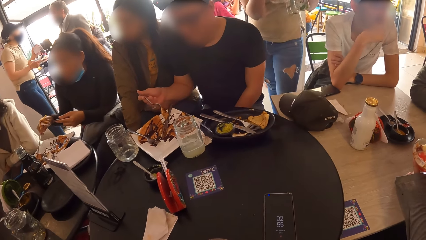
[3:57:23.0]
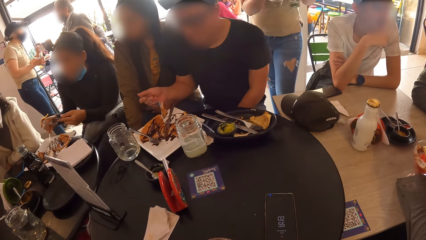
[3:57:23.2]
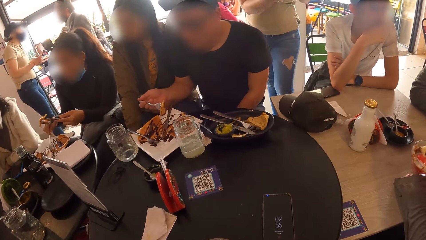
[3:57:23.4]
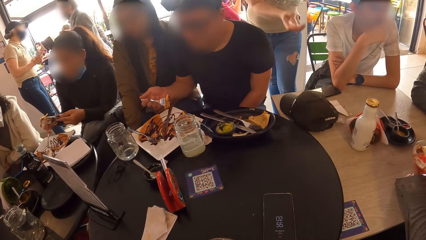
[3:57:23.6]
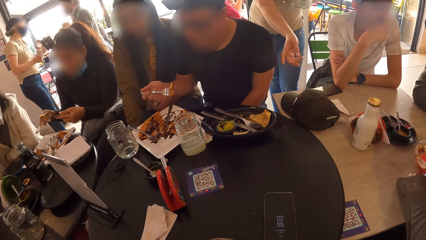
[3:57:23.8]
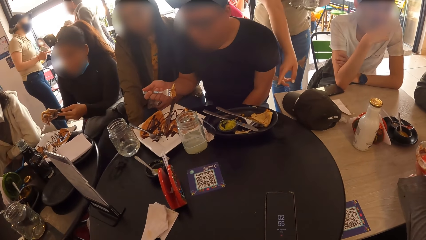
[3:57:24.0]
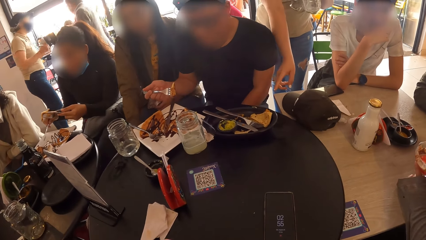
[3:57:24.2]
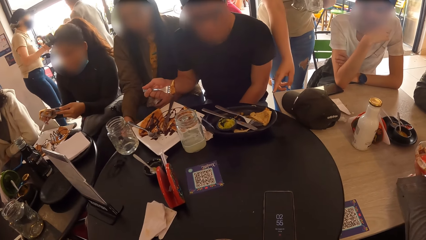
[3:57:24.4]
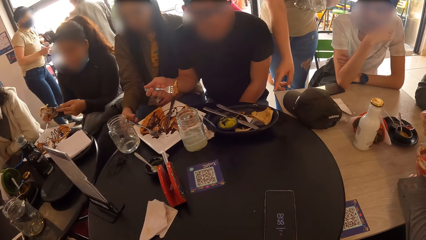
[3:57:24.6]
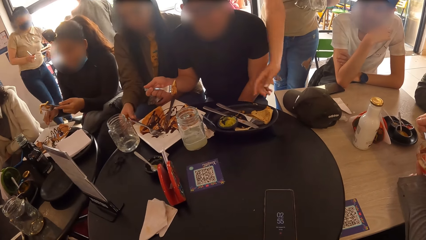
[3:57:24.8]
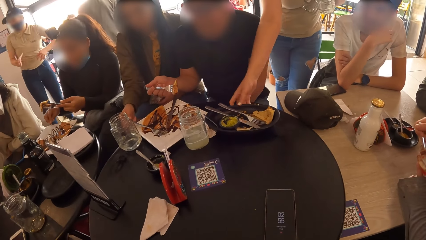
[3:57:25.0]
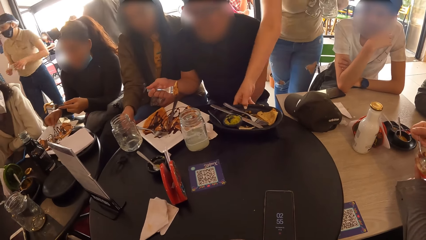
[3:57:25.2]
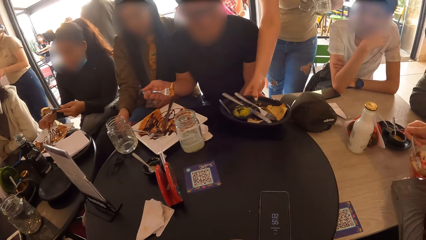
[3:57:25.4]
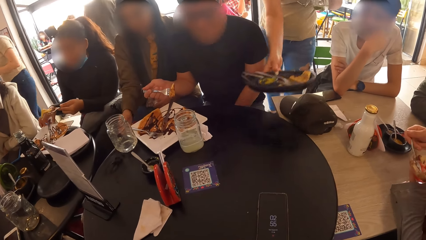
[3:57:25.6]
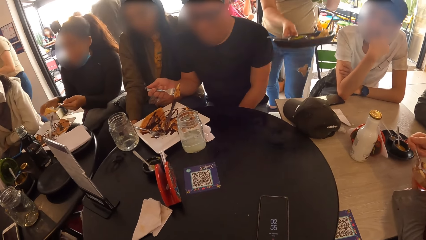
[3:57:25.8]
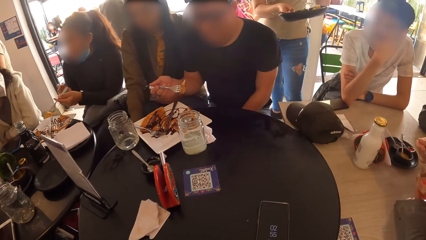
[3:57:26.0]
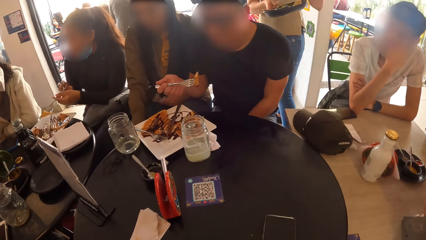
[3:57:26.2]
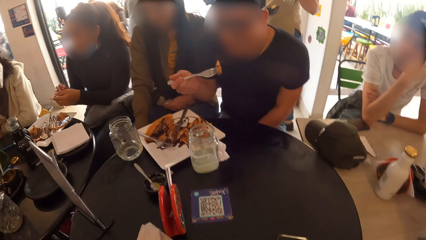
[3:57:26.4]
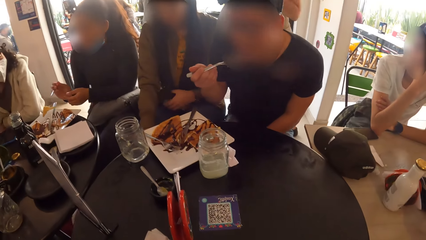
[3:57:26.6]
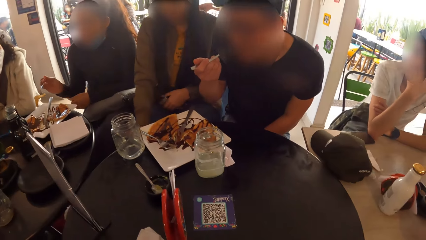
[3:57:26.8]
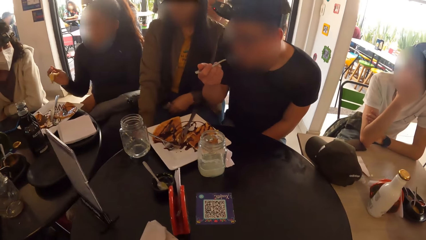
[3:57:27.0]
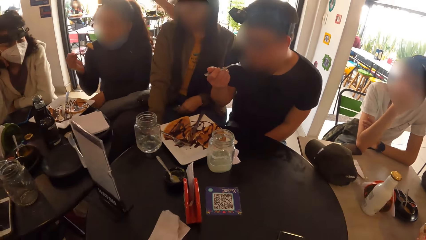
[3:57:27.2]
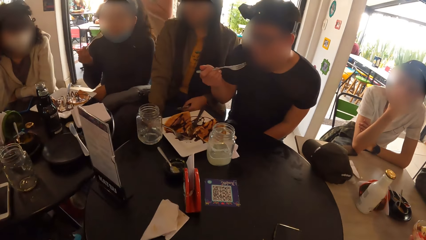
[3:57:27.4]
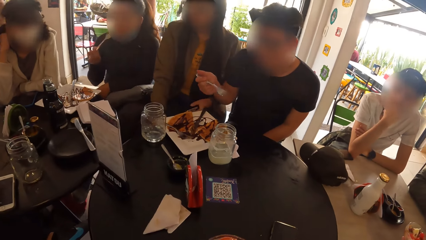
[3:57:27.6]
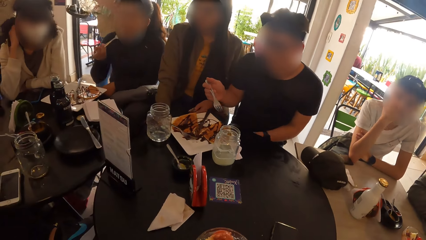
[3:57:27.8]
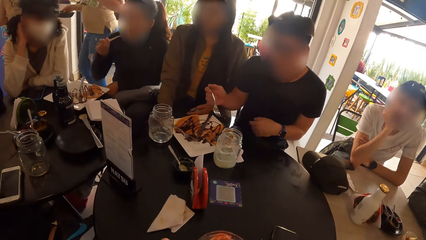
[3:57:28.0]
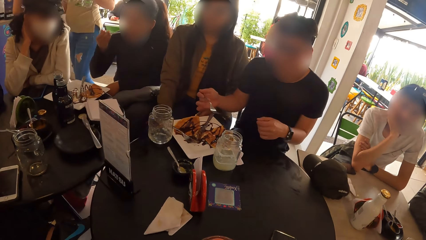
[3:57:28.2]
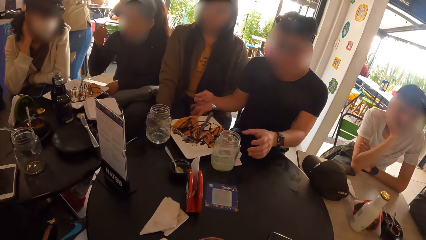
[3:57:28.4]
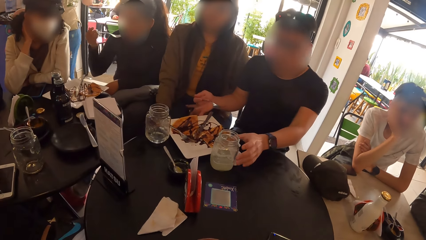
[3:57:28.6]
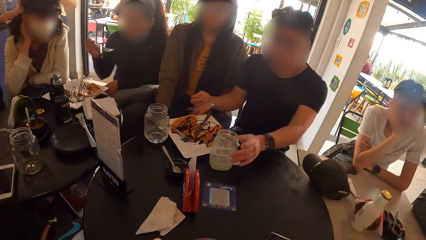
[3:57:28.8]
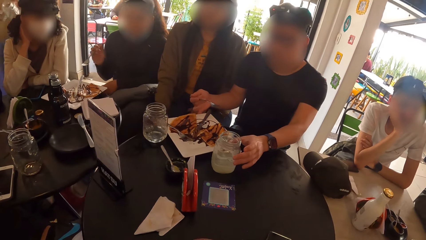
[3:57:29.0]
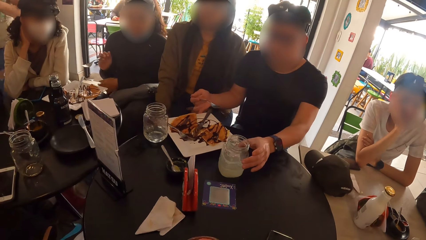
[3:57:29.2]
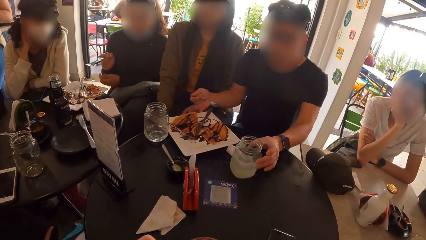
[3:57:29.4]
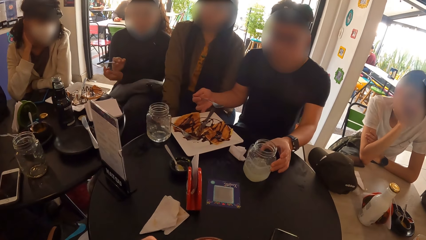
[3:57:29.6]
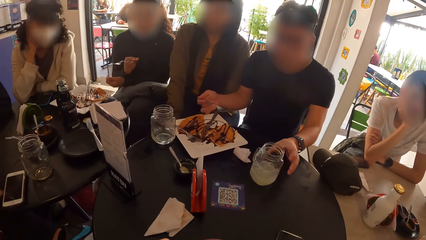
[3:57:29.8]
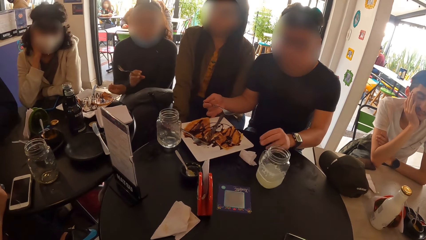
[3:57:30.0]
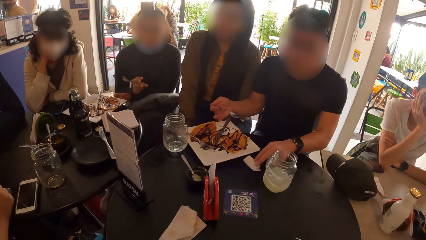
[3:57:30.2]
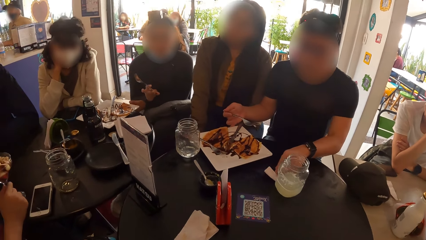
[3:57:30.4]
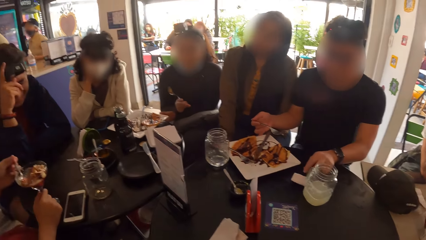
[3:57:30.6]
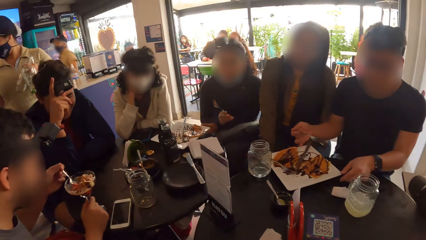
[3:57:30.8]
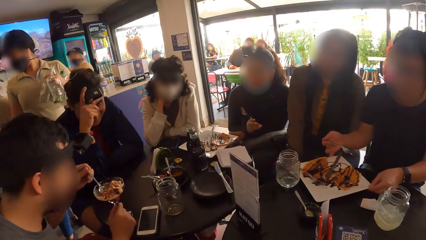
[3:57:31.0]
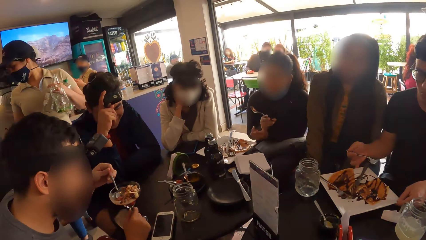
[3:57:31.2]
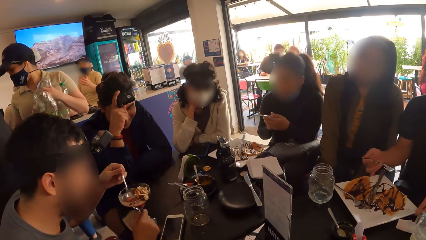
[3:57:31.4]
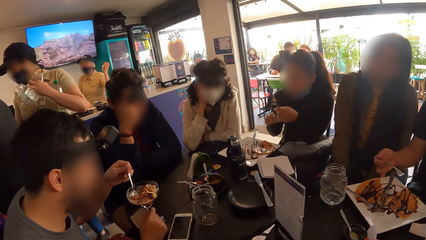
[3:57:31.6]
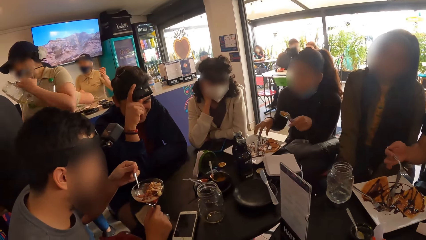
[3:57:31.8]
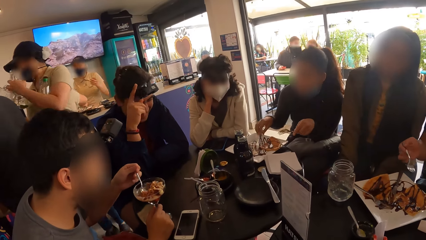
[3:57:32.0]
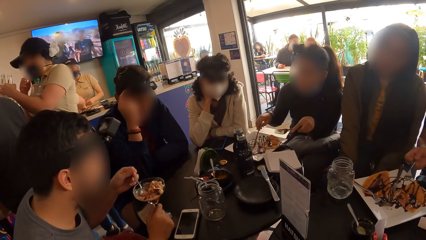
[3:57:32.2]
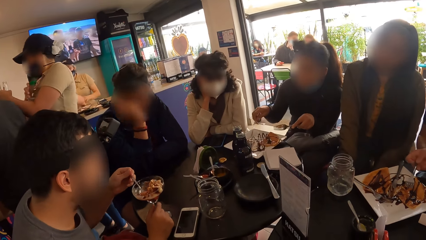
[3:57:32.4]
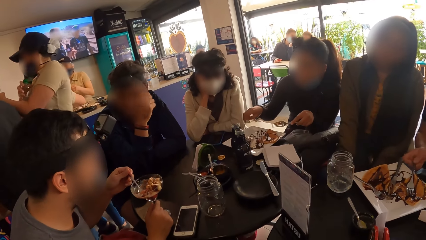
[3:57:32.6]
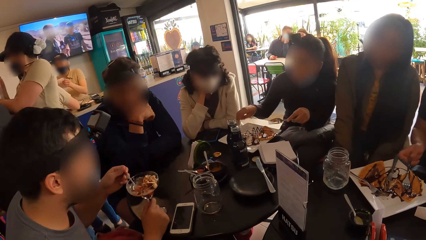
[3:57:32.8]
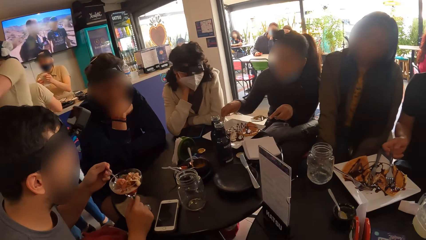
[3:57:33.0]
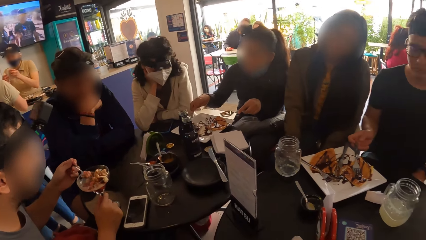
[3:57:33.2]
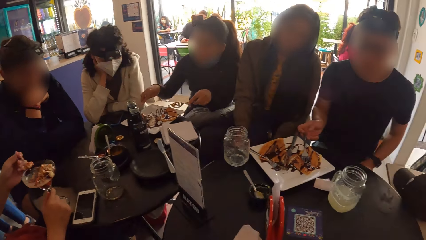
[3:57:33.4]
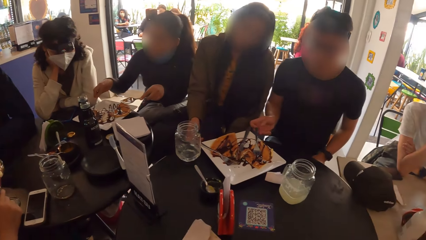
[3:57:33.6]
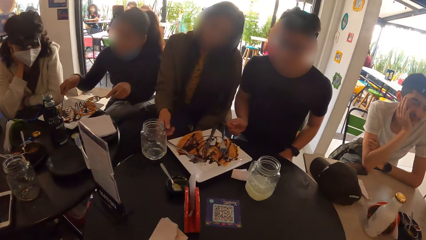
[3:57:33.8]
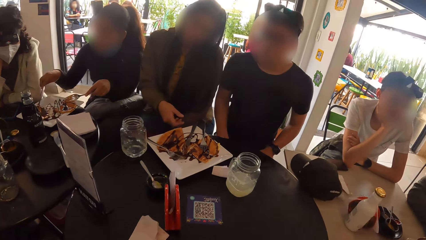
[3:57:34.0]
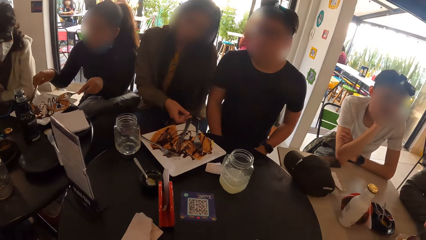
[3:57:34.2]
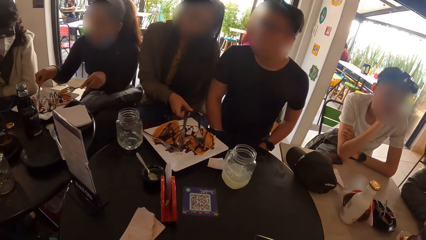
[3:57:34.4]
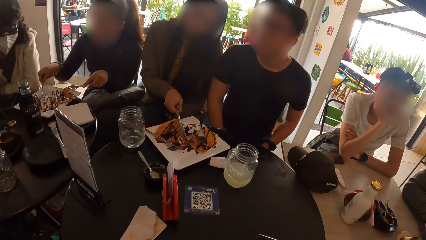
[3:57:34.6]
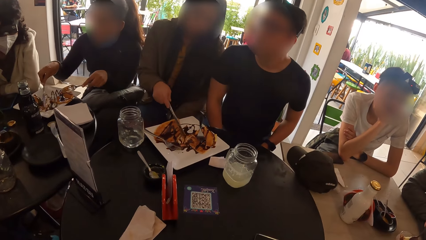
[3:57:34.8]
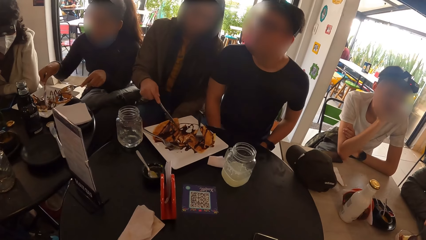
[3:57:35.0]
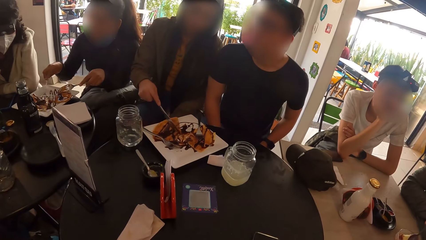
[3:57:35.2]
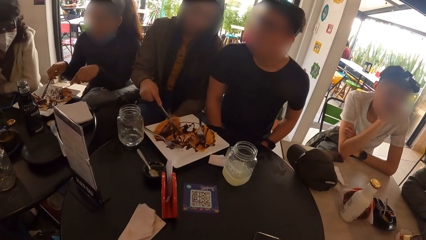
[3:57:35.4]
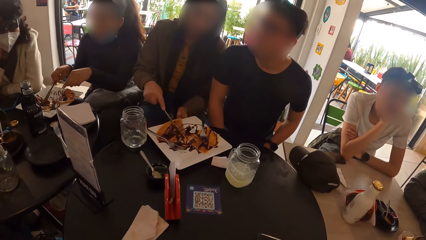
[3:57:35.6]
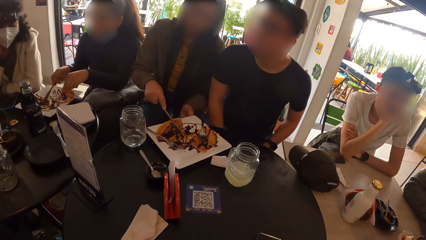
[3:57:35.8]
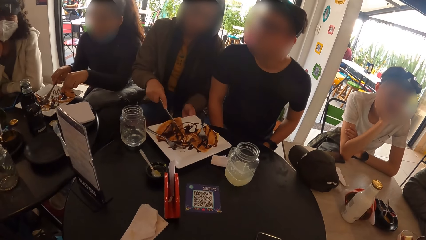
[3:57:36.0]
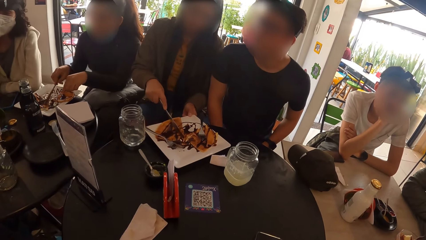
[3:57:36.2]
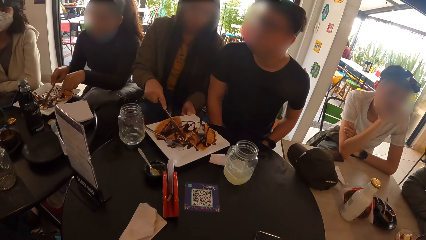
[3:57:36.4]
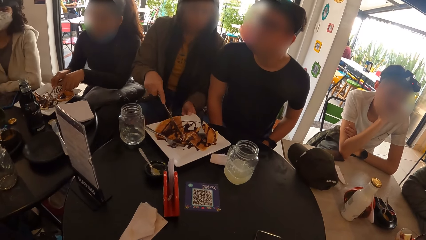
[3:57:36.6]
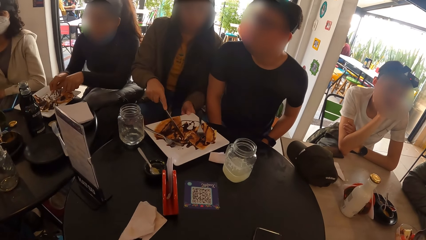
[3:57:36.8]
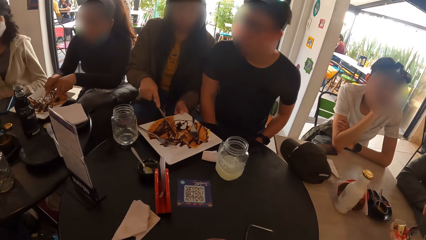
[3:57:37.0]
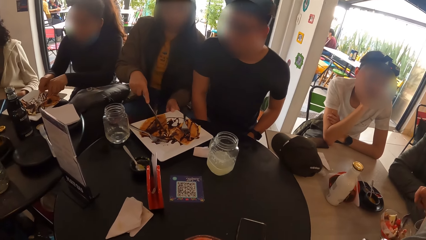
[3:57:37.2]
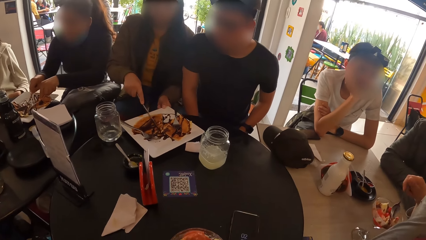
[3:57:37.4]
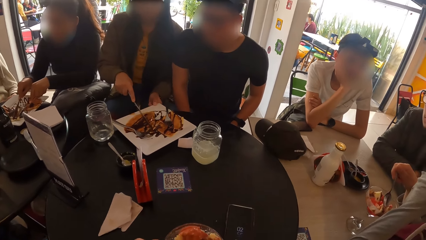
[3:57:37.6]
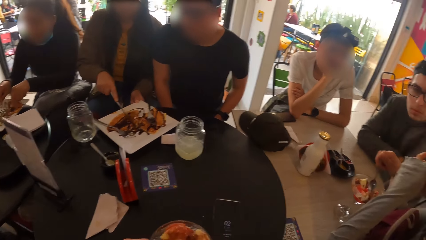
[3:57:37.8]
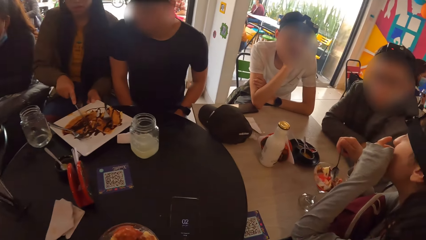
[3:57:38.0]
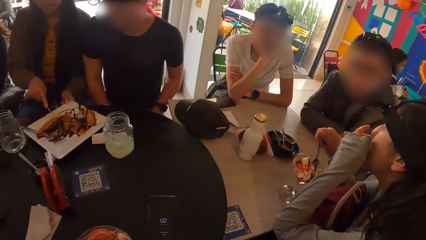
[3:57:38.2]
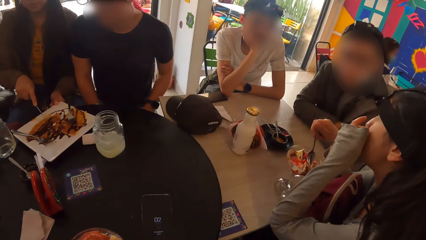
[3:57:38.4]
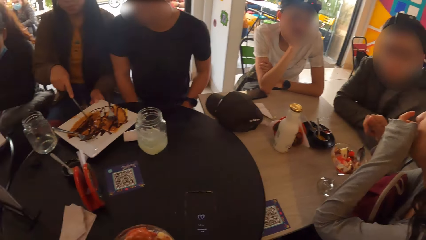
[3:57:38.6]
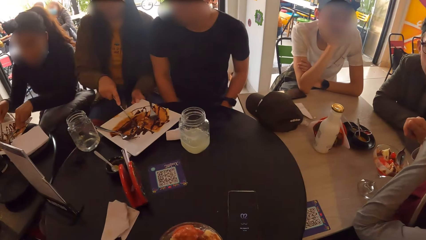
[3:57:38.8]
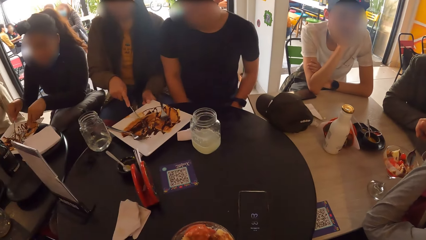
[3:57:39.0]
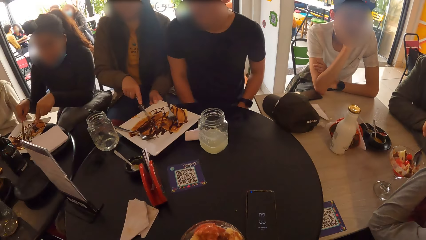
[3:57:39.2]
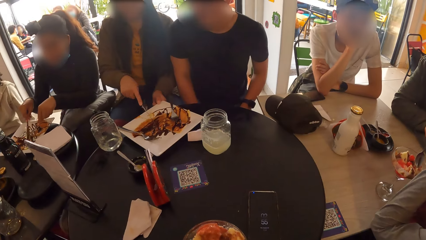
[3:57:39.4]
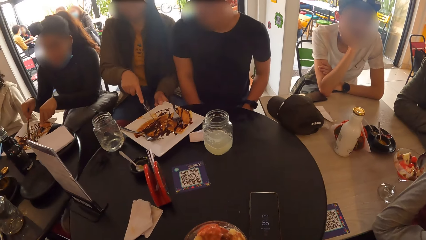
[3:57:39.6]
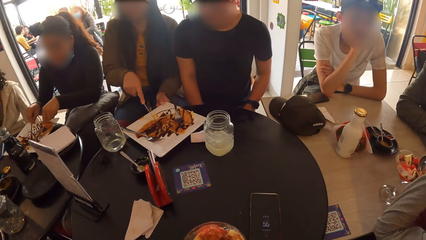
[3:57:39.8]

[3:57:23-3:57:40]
A waiter picks a plate from the table. A man moves a cup, the paper napkin, and the plate of pie on the table with both hands. A person touches a glass jar. The man drops the fork on the plate with his right hand. A woman picks up the knife on the plate with her right hand. She holds the plate with her left hand. She cuts the pie on the plate with the knife in her right hand.
